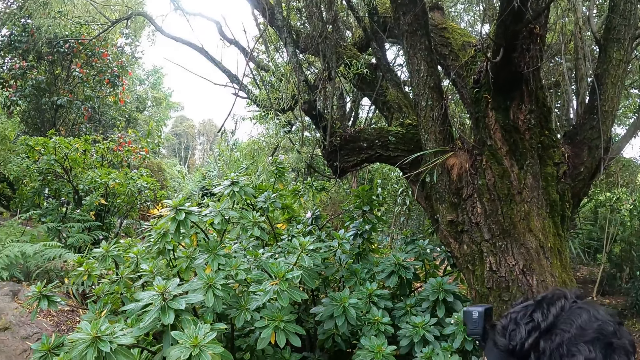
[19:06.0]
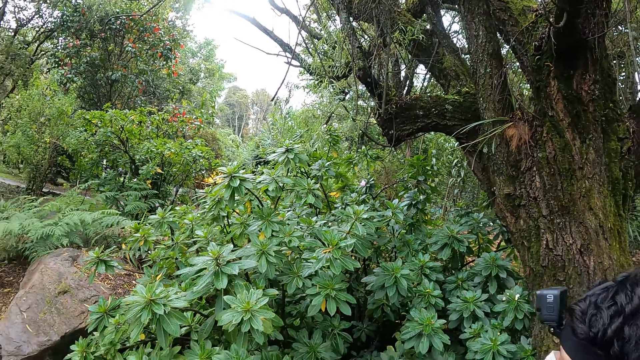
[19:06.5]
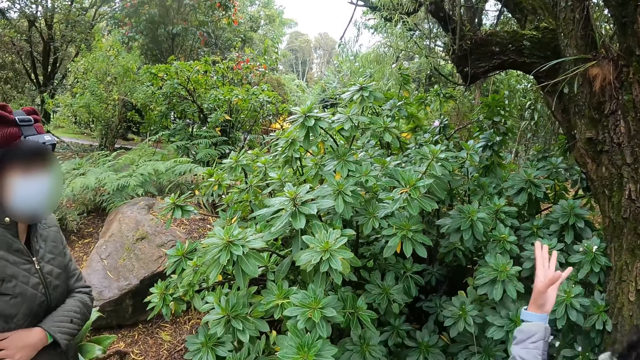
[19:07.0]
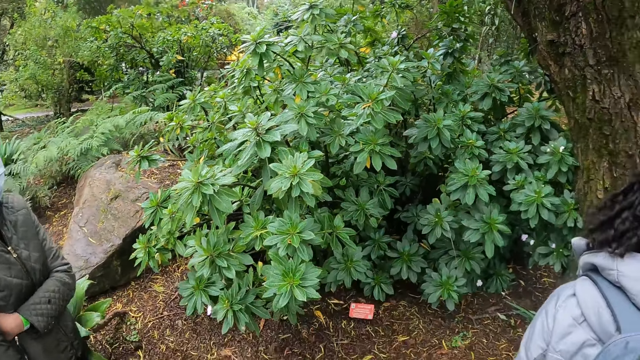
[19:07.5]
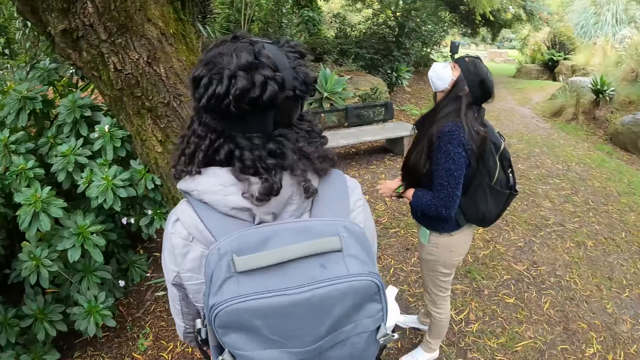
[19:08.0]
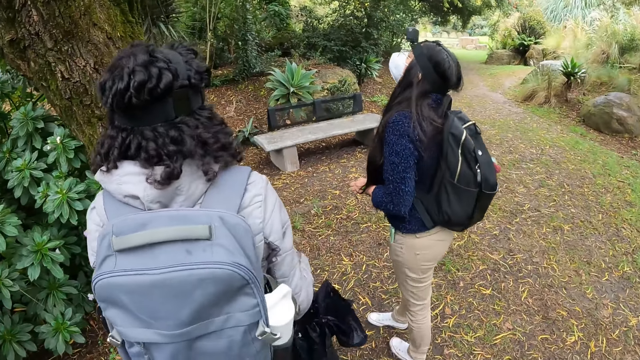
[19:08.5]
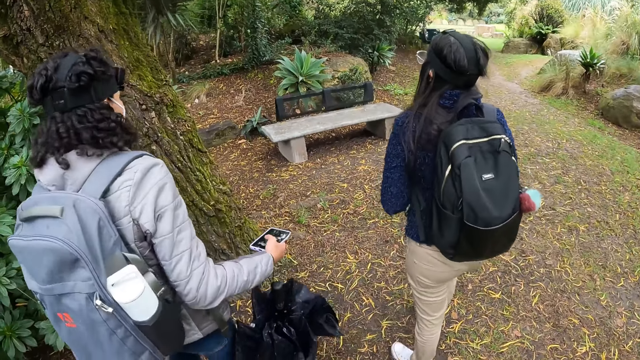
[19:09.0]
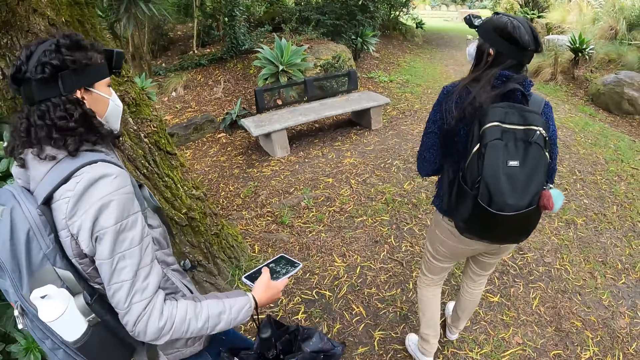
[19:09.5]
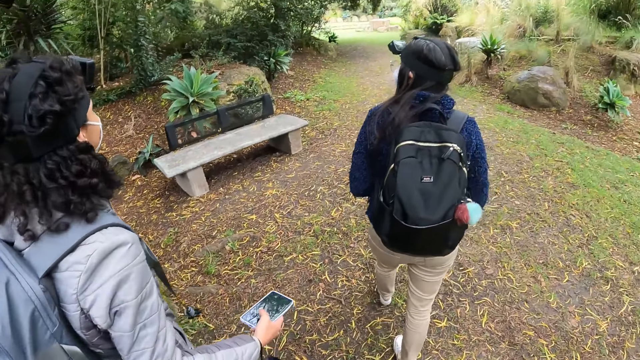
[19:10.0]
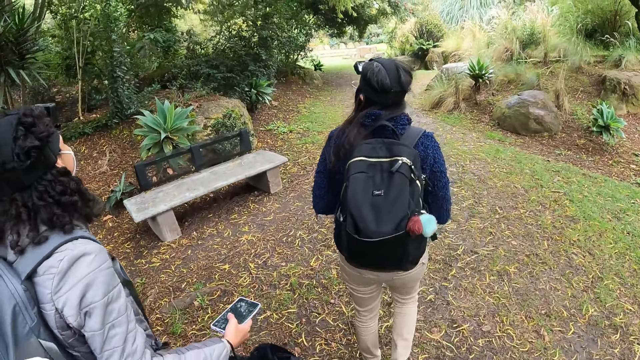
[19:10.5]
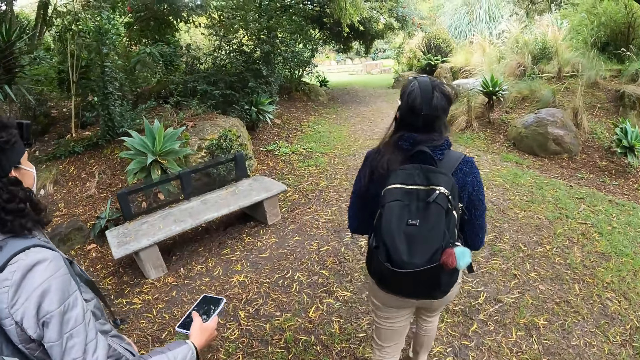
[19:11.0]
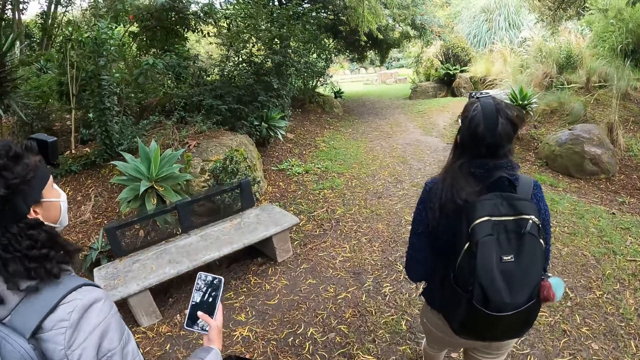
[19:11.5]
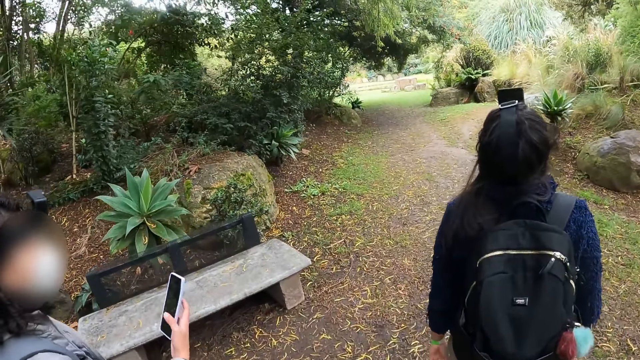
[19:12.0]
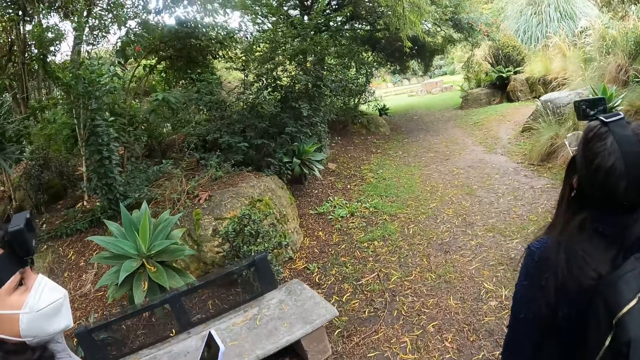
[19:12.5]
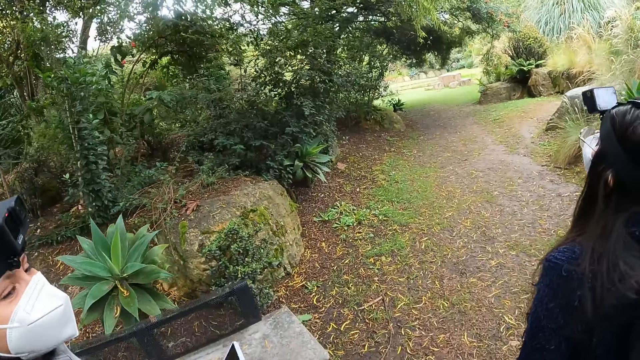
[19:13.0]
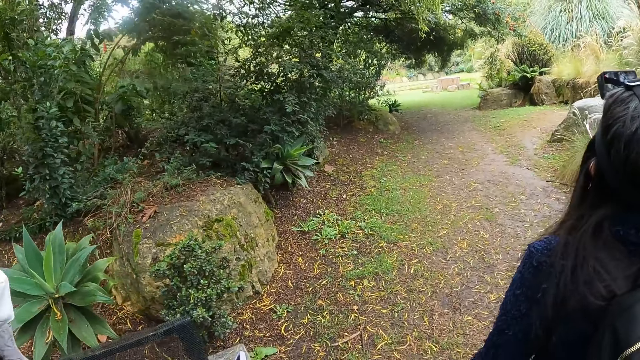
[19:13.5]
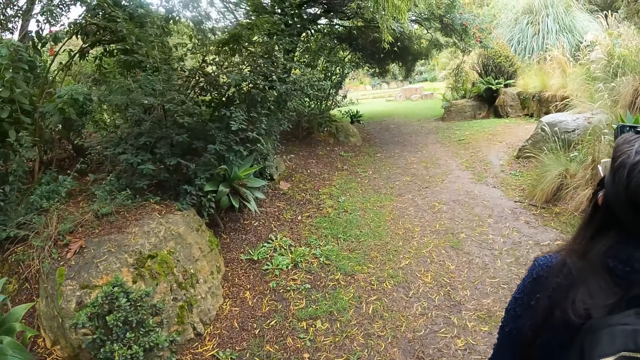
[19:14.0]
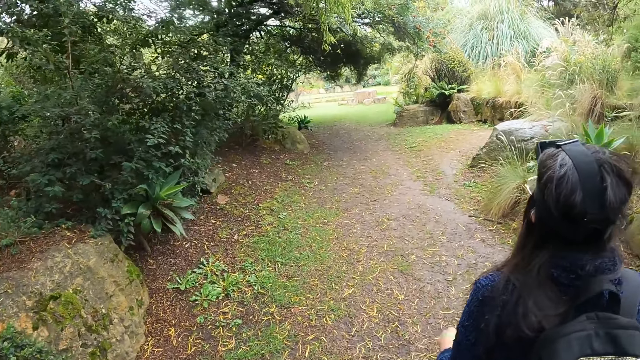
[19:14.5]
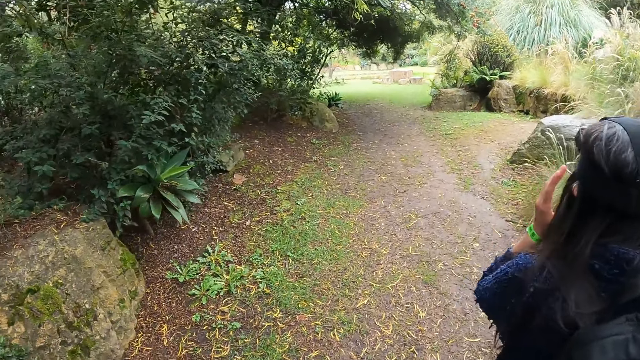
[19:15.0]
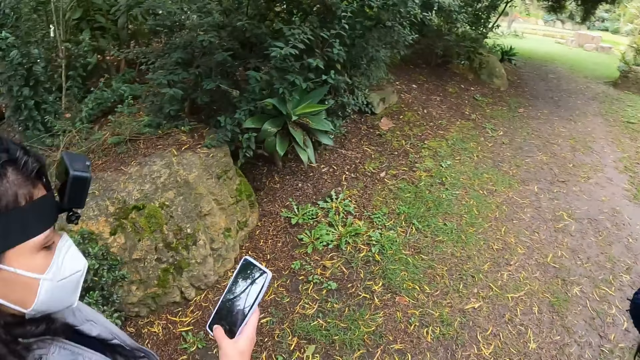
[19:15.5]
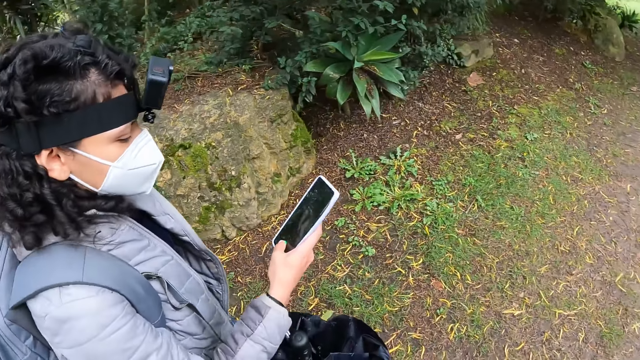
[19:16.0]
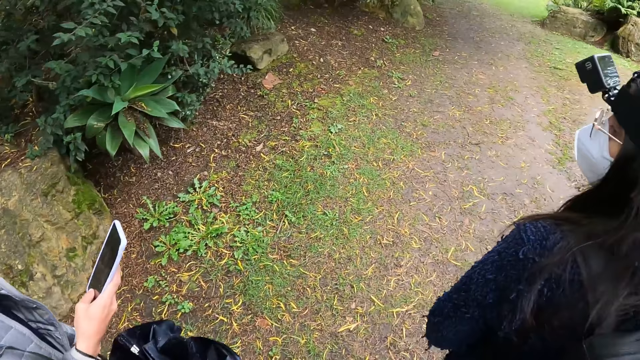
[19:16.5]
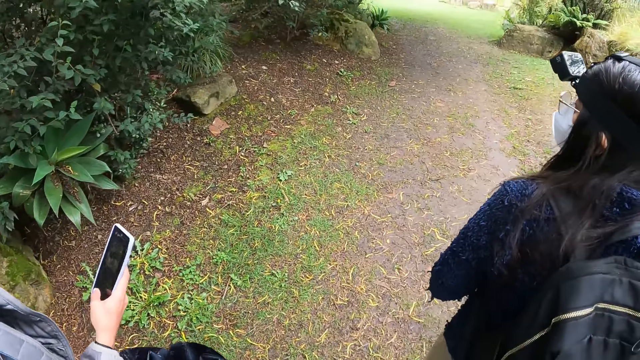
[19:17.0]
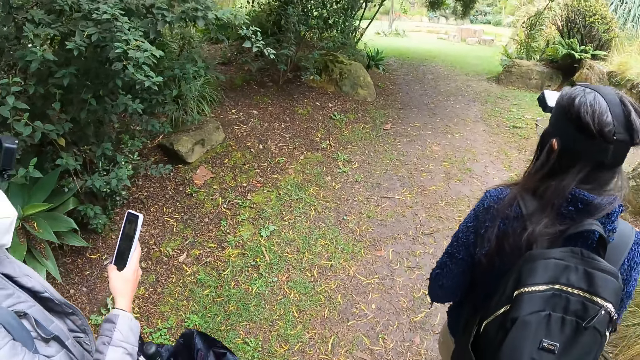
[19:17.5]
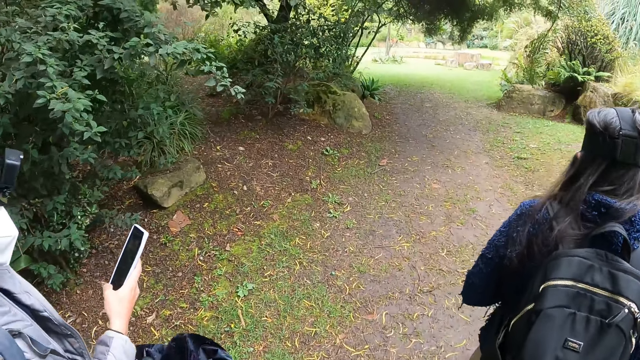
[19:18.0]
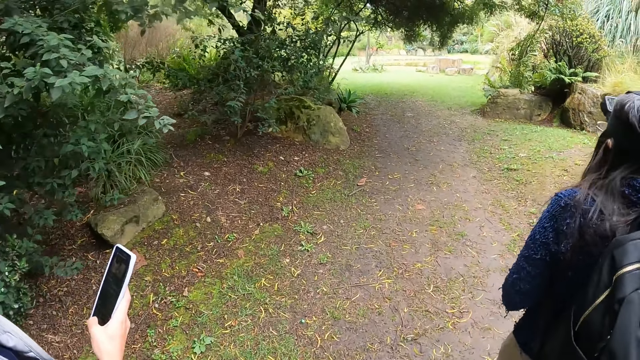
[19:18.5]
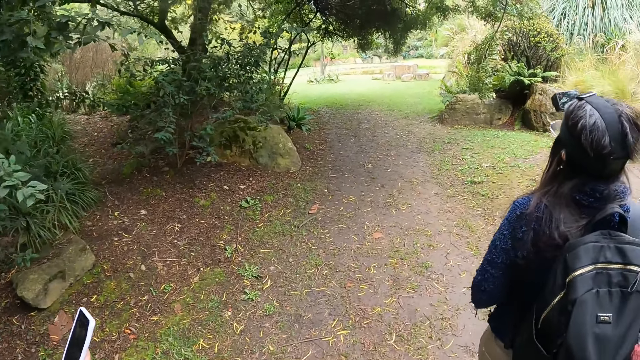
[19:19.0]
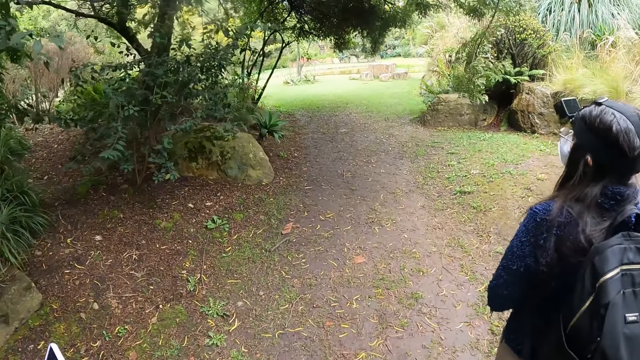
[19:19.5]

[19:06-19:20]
A woman walks in the garden. Another woman walks in the garden. The camera wearer walks in the garden. The other woman operates the phone in her right hand with her right hand.

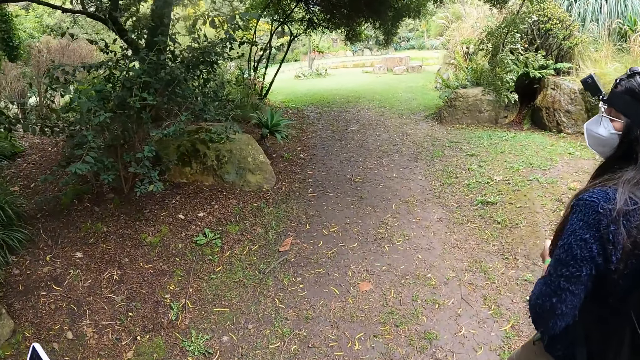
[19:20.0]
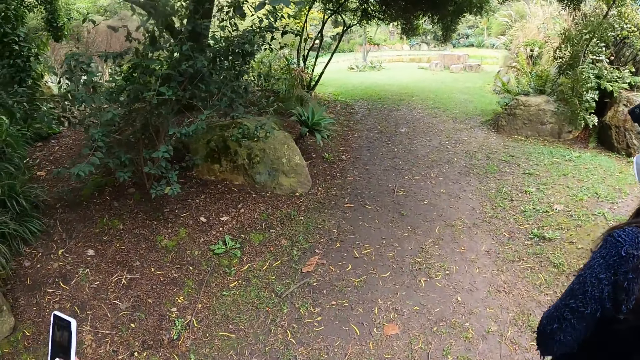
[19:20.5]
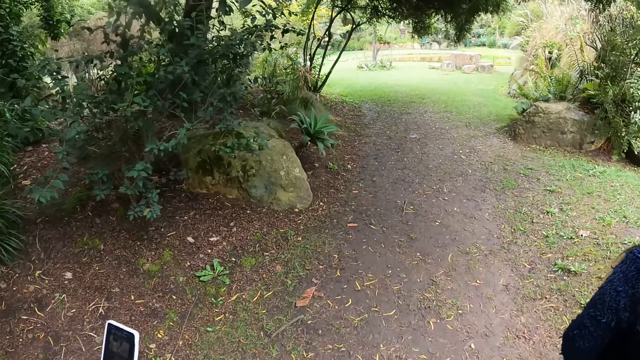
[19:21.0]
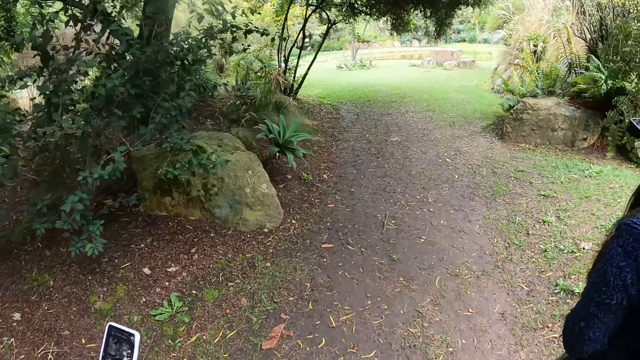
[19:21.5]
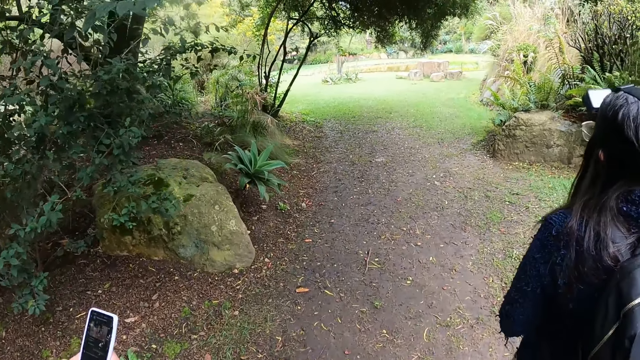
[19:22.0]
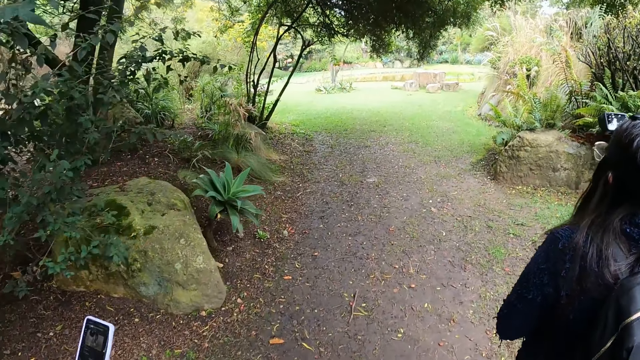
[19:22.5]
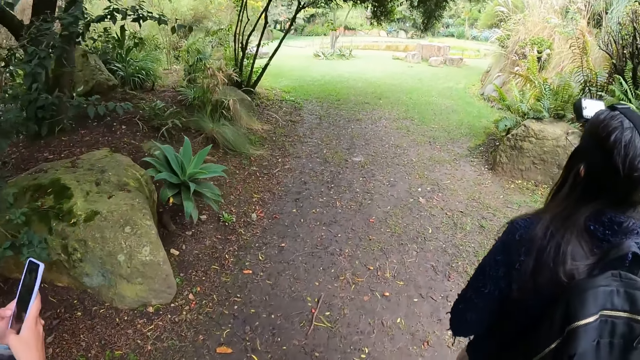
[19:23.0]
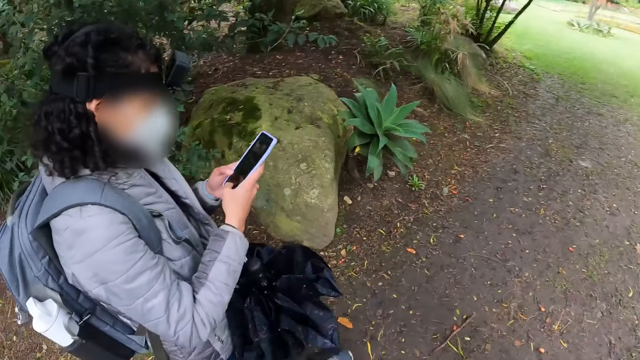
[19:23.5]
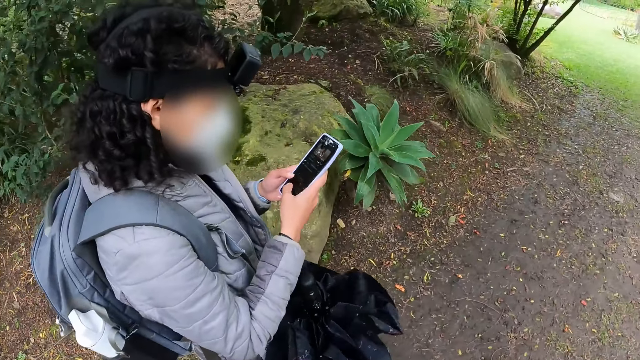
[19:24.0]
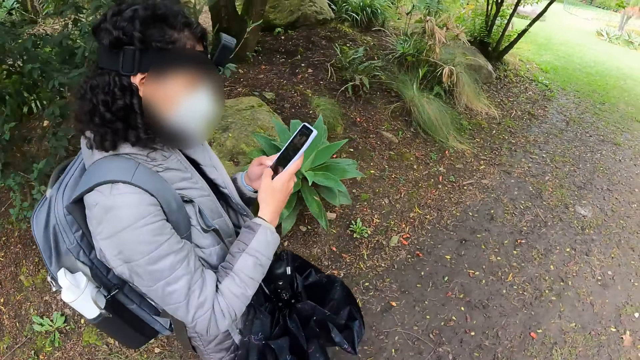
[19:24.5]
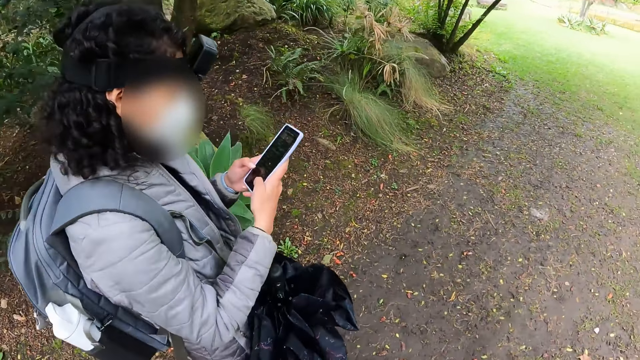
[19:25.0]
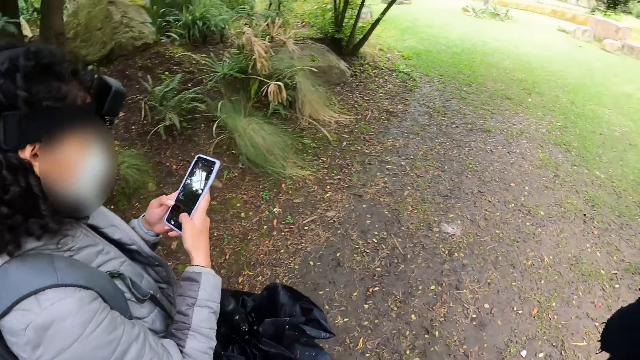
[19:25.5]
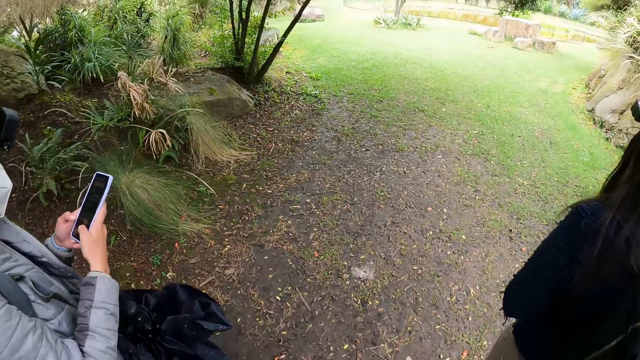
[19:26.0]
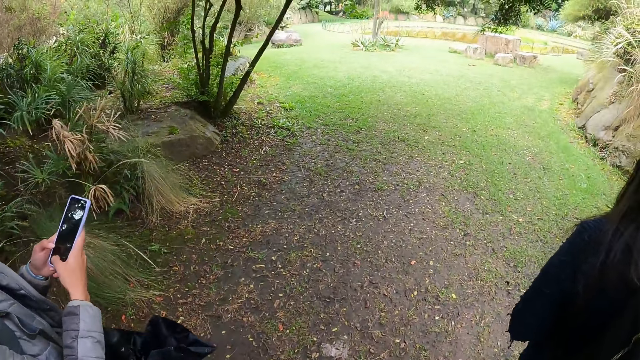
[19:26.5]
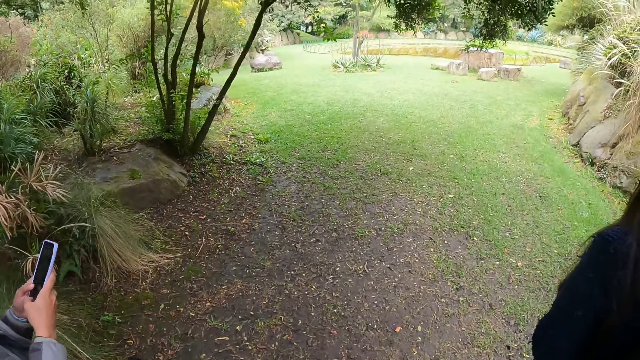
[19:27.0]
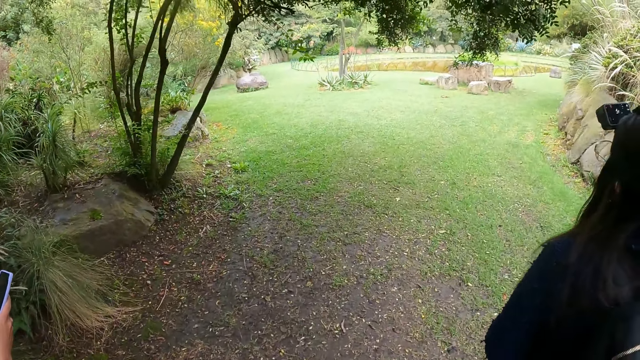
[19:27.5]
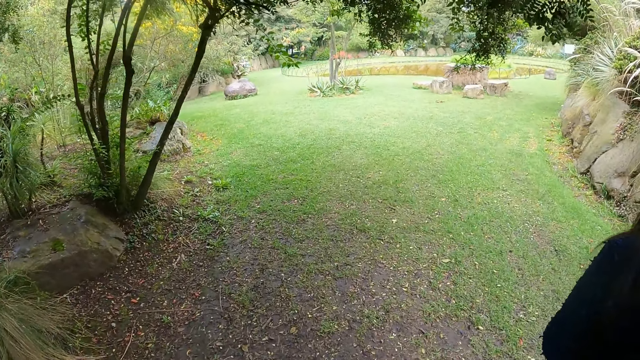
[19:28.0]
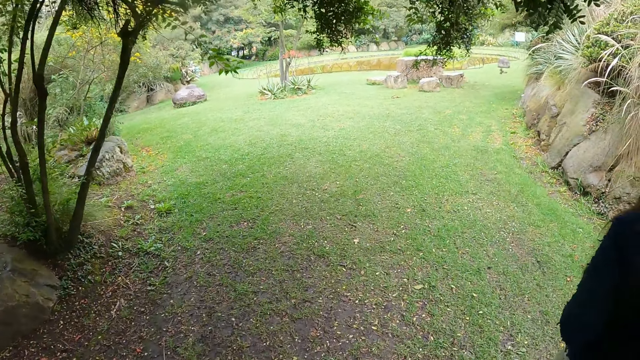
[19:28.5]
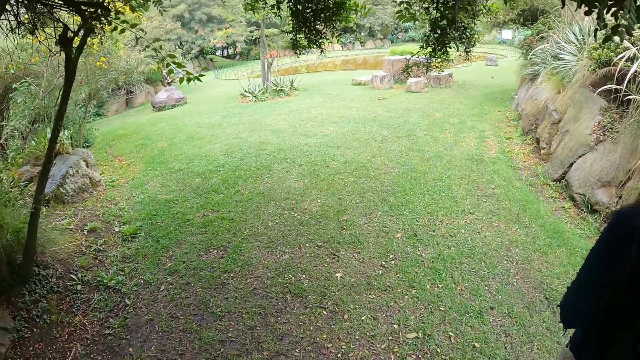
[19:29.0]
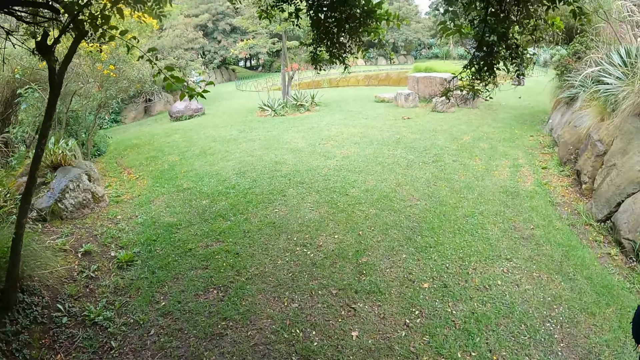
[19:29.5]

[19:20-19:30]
A woman operates the phone in both hands with both hands.
